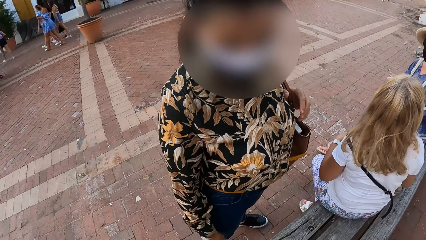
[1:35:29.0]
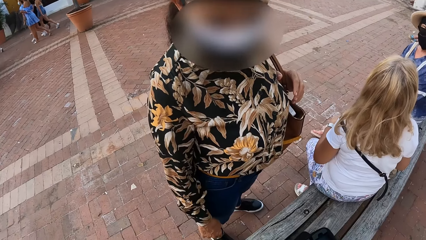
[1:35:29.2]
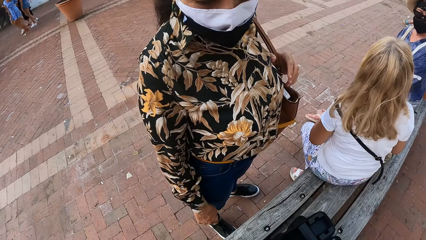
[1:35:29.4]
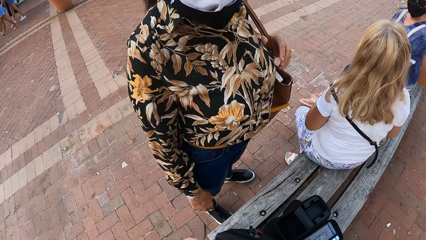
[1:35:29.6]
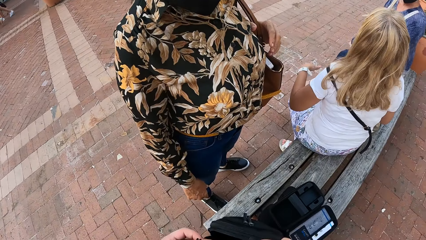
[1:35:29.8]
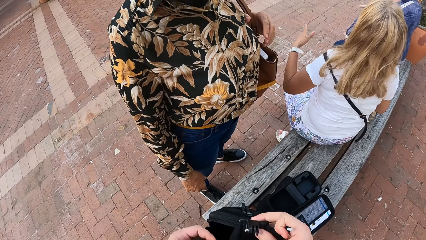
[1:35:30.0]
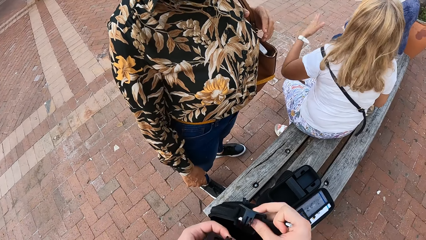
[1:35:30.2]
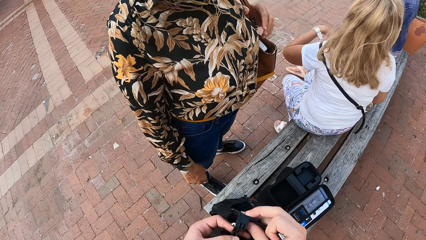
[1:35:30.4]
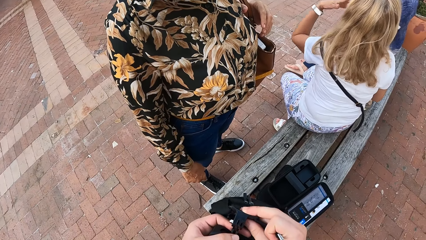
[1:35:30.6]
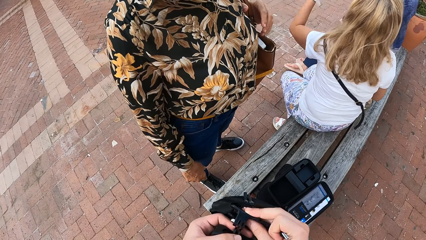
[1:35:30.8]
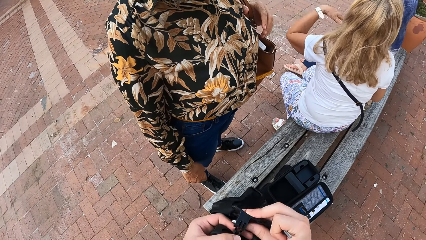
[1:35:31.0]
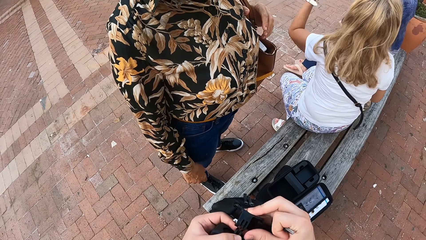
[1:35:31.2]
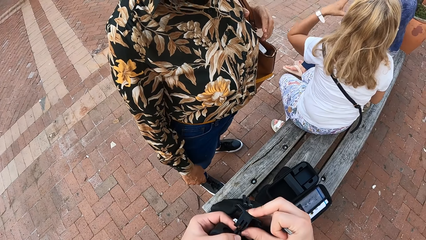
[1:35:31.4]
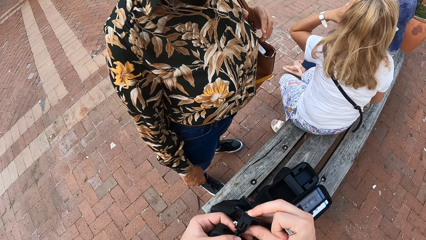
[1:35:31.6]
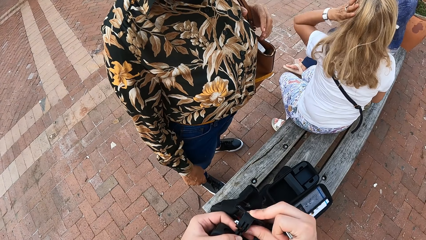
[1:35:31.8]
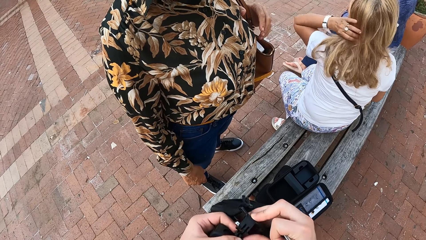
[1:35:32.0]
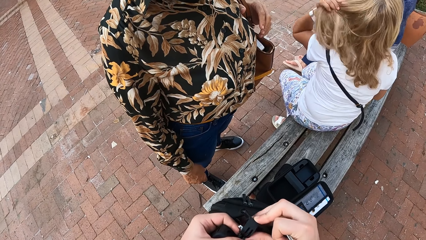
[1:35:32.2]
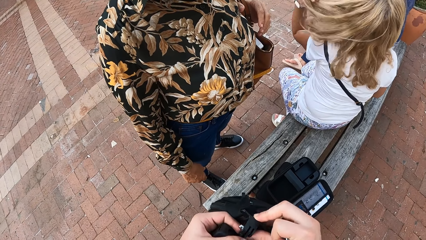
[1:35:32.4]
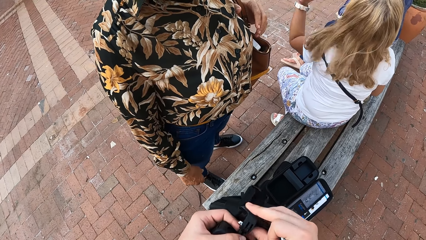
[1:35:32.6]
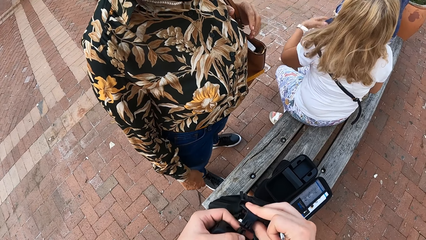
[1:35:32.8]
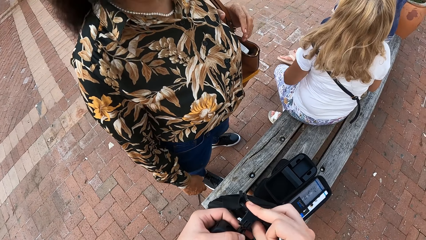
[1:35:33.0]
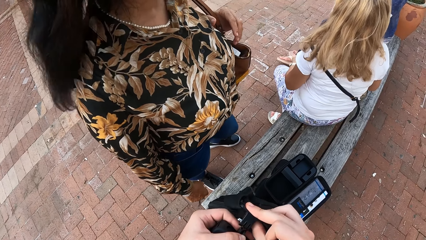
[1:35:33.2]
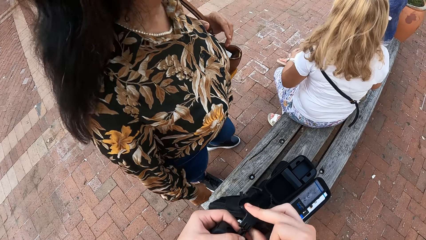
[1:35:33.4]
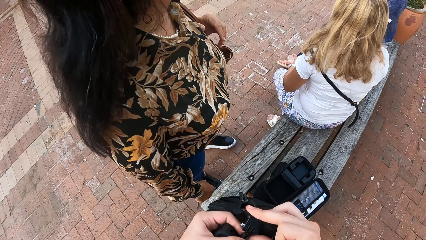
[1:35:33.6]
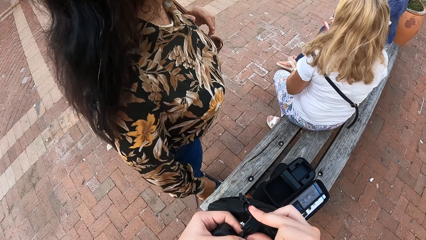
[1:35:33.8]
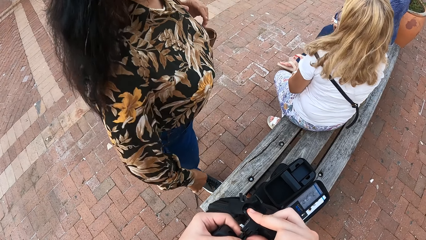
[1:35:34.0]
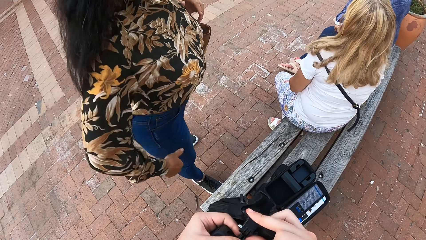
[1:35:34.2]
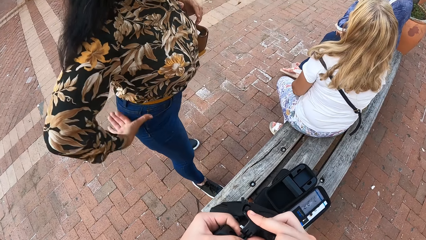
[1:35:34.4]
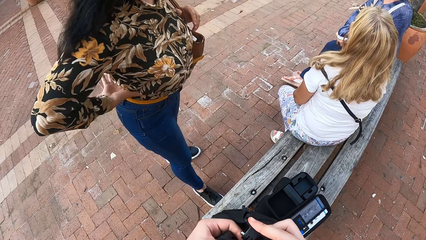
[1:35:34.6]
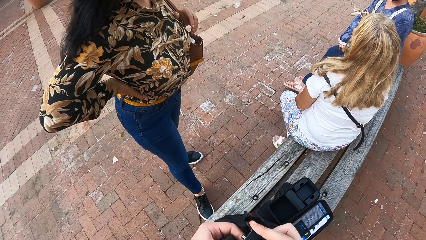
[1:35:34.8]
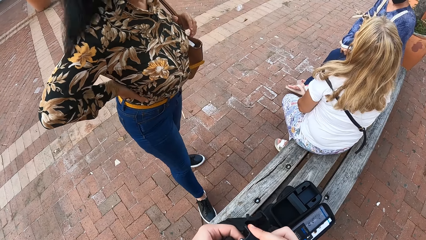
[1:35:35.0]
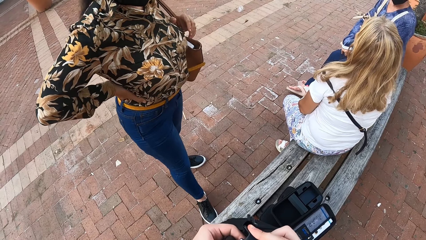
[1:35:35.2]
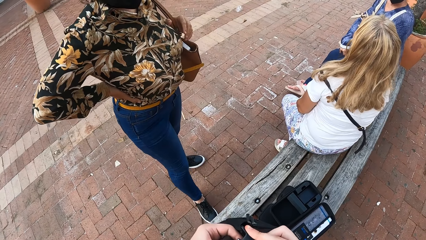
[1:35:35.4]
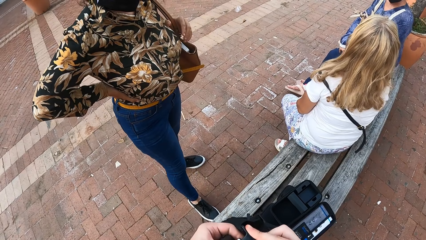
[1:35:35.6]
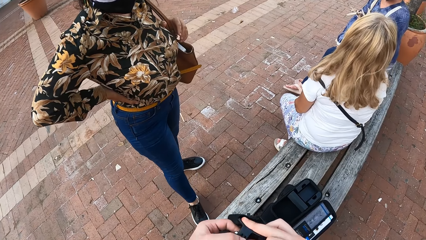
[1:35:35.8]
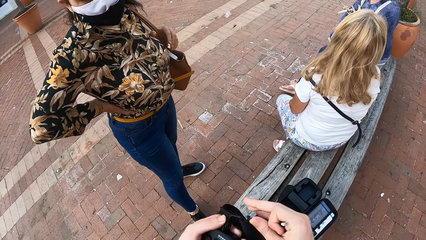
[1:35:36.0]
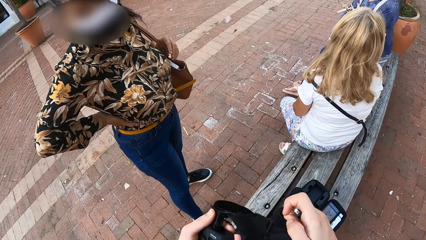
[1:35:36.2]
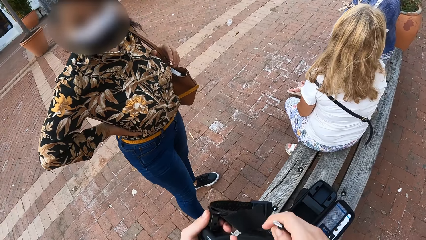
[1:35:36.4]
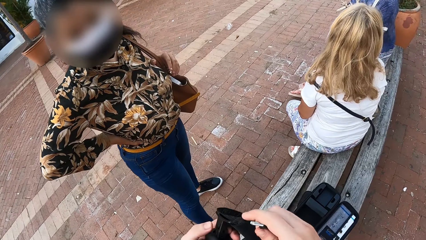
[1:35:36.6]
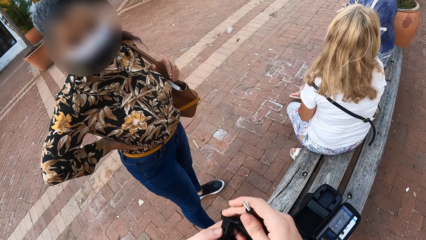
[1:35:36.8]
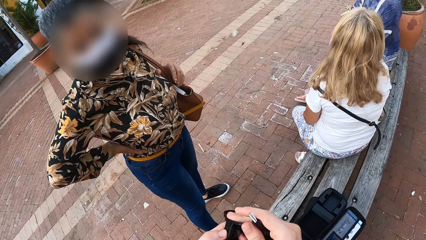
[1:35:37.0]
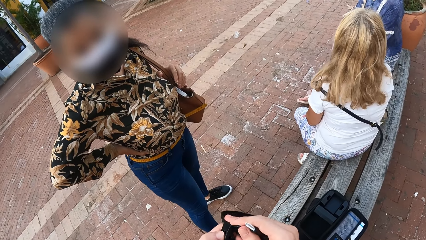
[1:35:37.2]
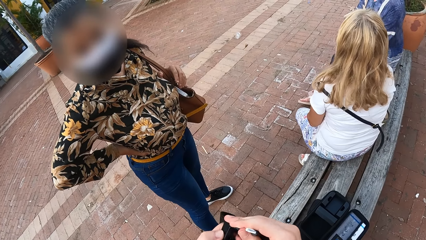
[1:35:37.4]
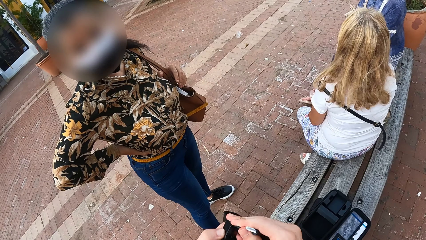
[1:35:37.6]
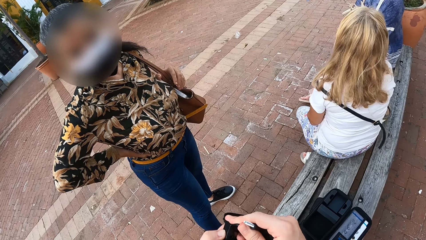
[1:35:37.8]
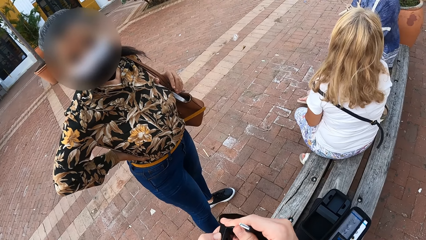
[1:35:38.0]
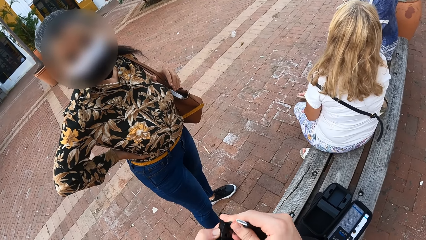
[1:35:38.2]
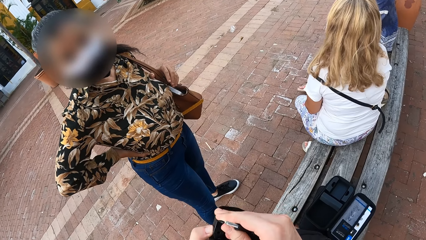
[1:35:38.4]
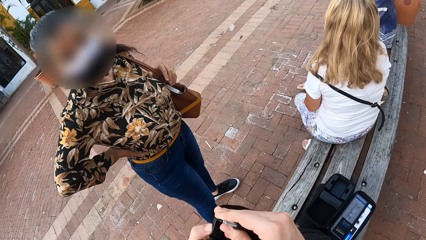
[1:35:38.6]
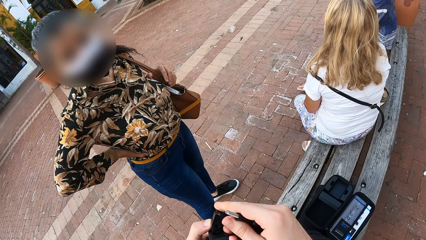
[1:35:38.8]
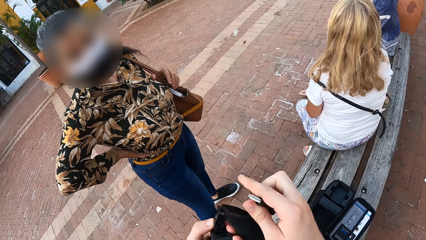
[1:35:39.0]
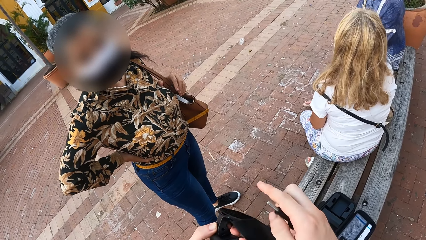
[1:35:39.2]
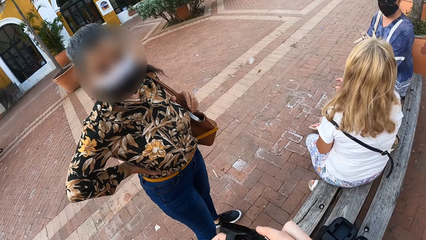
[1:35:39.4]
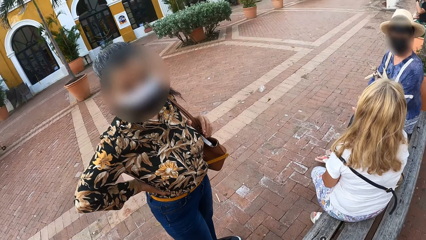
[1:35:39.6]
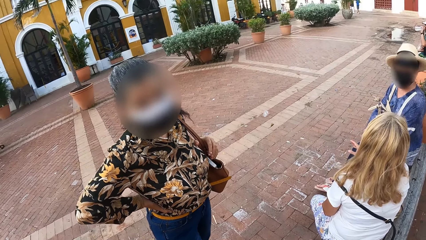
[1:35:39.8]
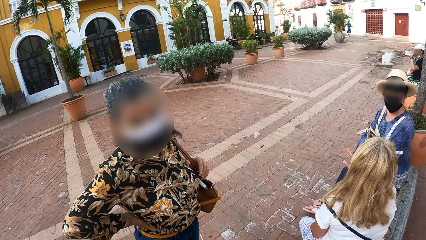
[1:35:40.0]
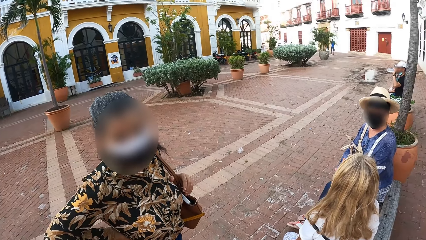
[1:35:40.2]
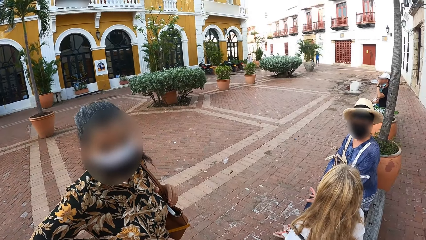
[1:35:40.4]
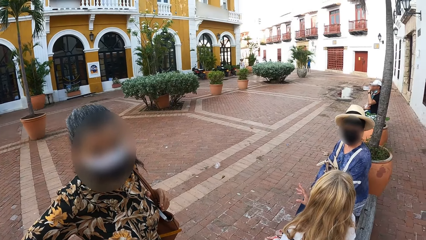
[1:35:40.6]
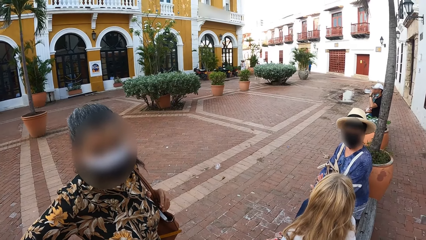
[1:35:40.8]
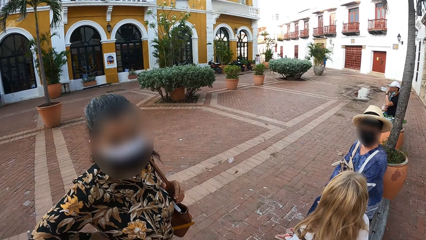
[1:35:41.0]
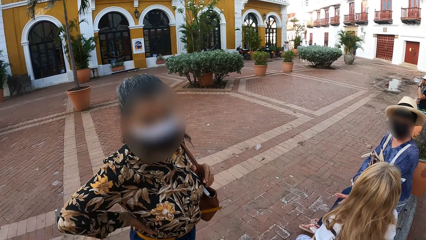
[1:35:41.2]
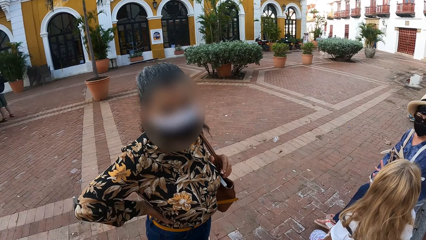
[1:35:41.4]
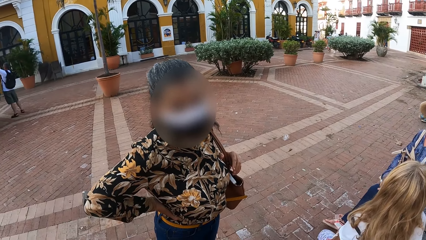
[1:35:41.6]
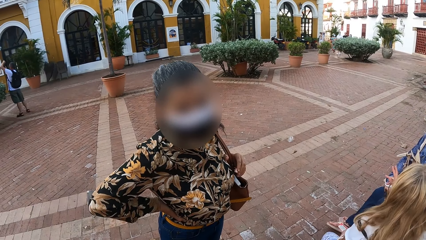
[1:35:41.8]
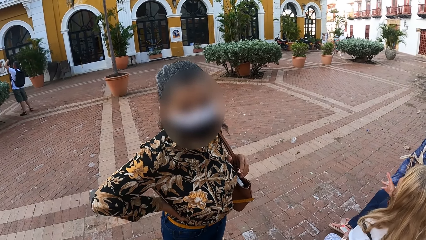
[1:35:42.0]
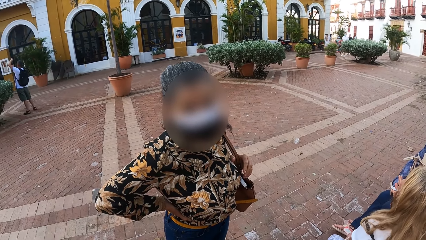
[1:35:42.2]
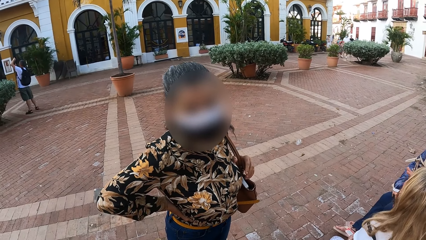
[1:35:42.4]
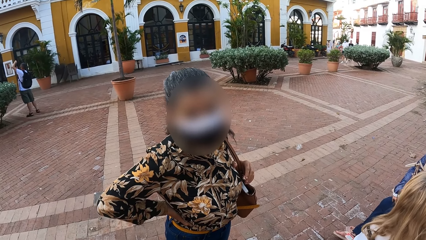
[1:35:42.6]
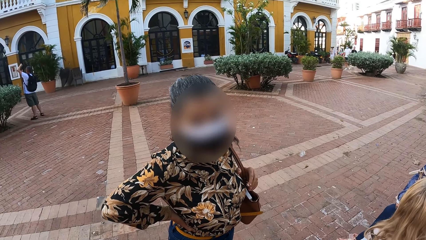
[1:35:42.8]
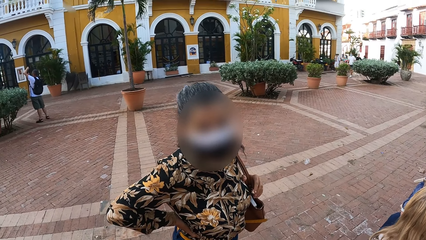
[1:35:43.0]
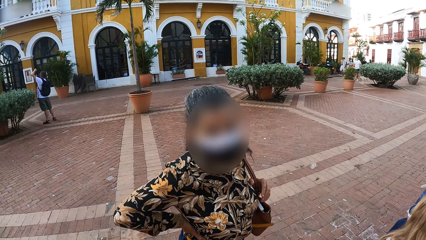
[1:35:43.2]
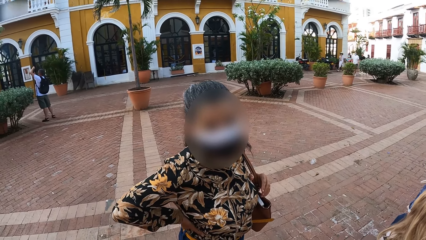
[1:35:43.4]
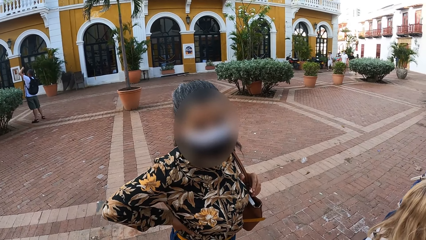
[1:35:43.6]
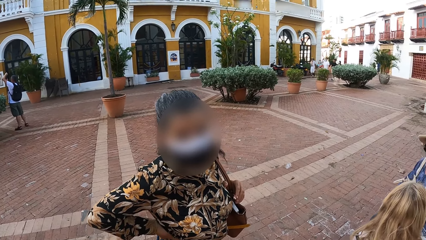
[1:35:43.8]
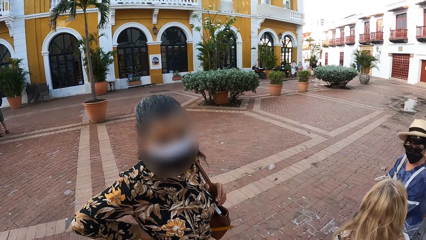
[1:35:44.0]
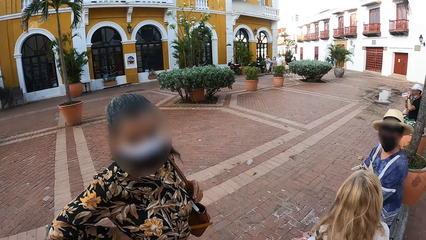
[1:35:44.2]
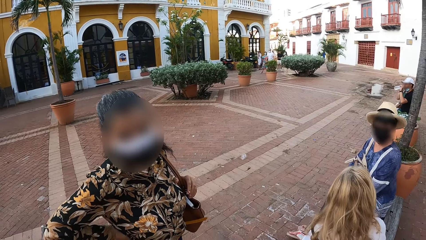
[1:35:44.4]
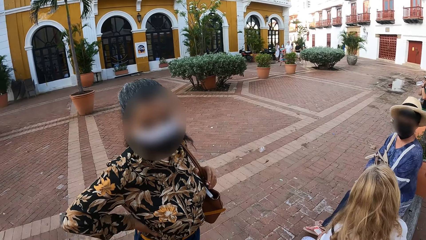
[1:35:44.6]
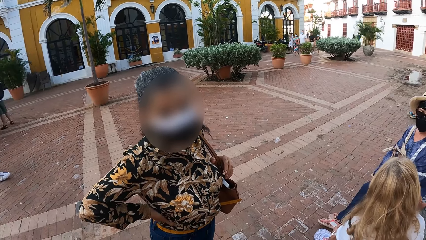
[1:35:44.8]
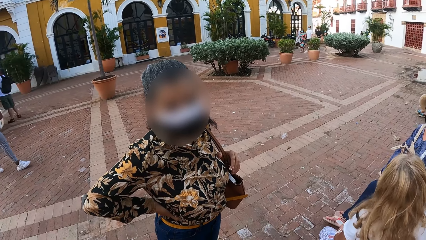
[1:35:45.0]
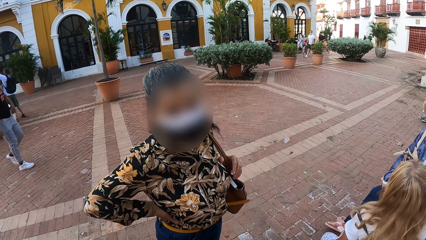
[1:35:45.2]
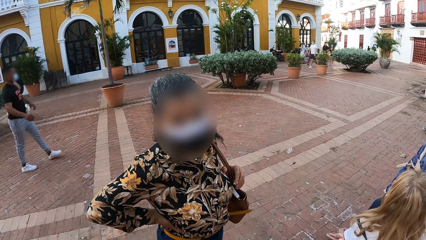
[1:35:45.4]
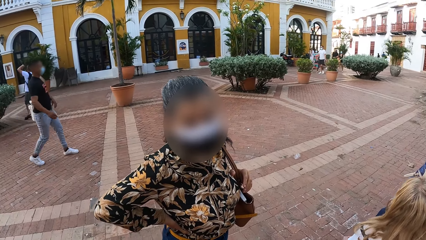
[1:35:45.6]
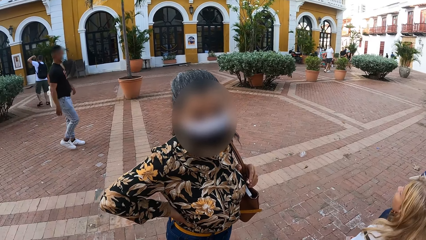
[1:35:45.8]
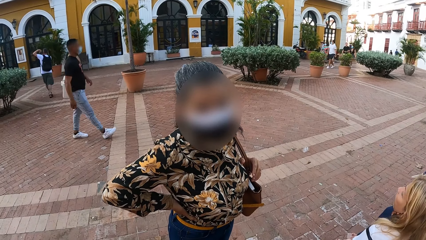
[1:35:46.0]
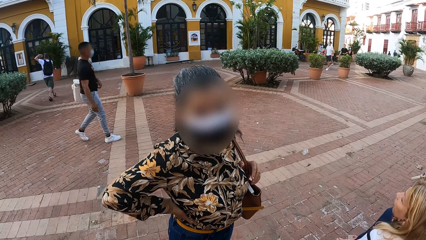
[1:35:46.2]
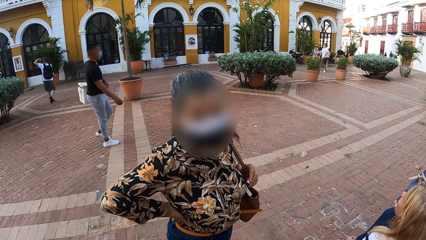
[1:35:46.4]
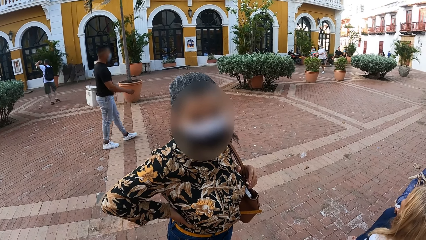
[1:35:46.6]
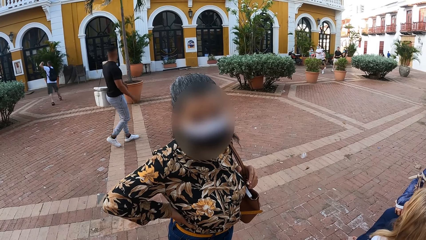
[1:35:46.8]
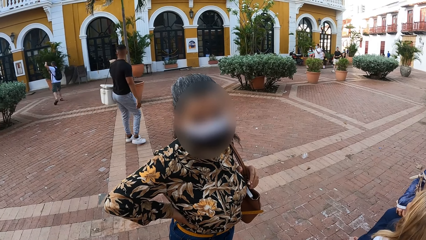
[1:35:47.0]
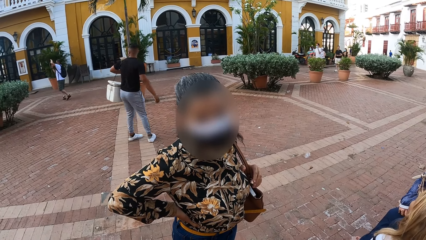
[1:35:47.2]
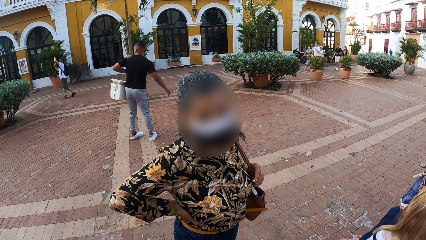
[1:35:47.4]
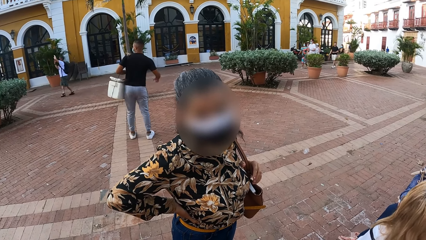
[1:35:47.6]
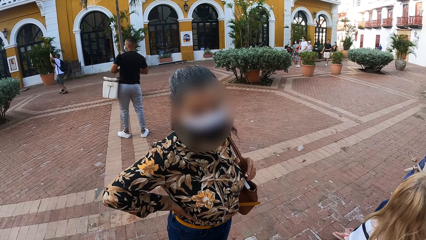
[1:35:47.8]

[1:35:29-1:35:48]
The camera wearer clips the camera with the head strap in his right hand. He fixes the camera. He presses down the head strap on the camera with his right hand. He holds a plug clip in his right hand. He talks to a person.
